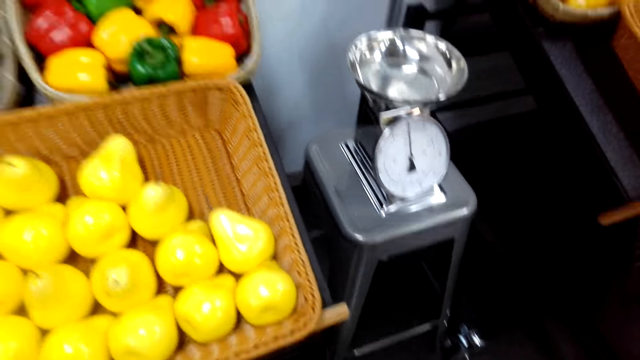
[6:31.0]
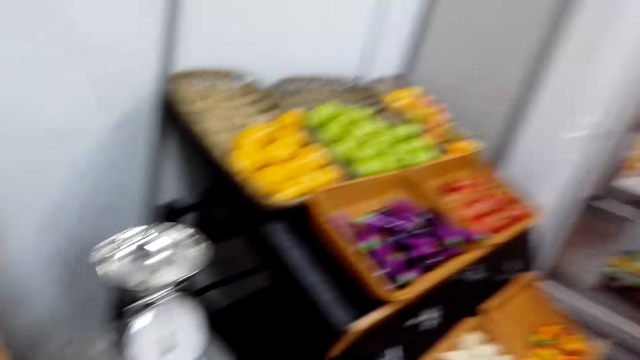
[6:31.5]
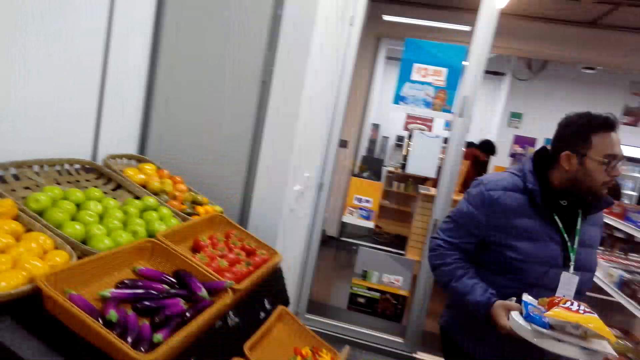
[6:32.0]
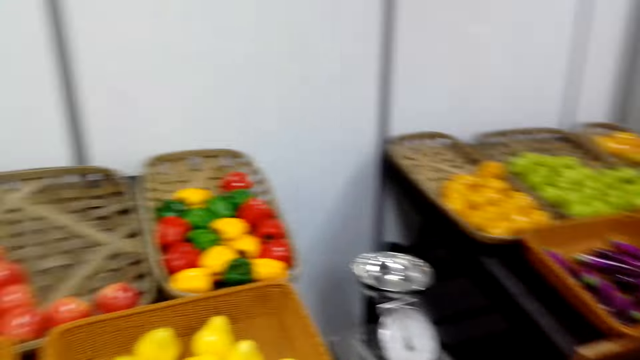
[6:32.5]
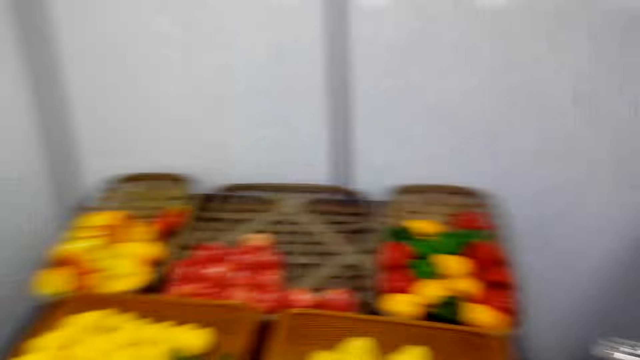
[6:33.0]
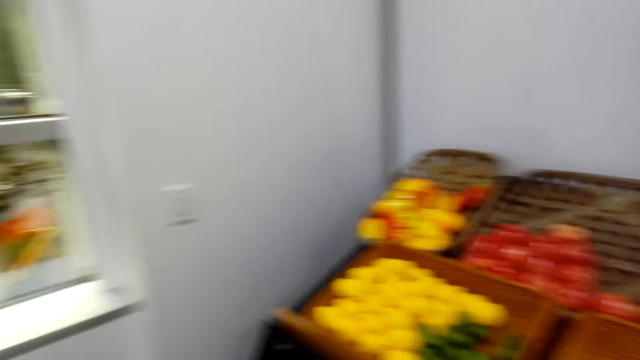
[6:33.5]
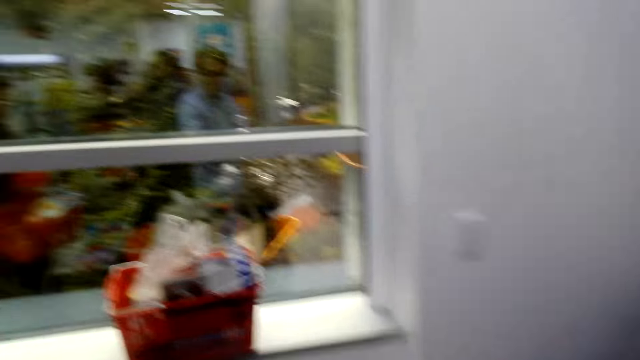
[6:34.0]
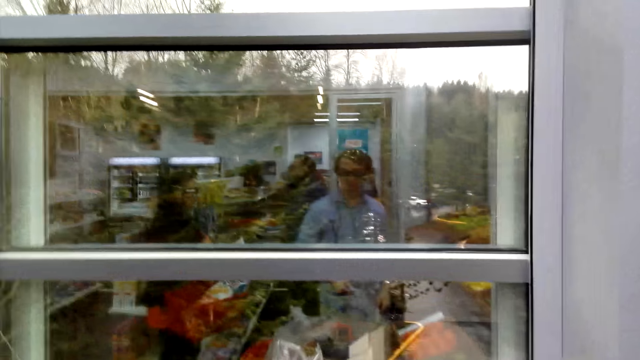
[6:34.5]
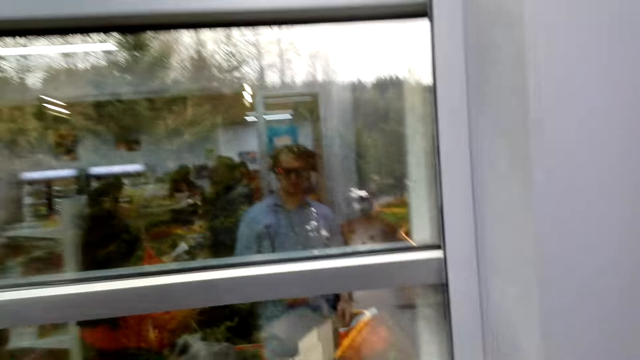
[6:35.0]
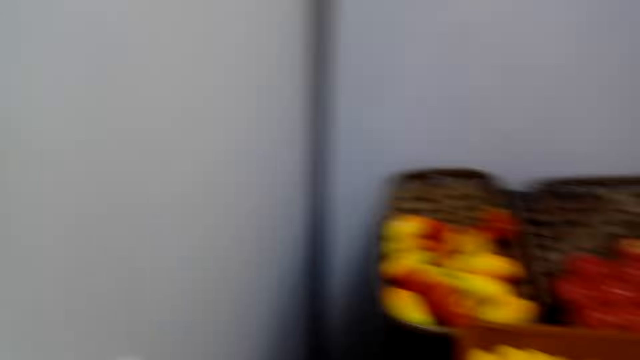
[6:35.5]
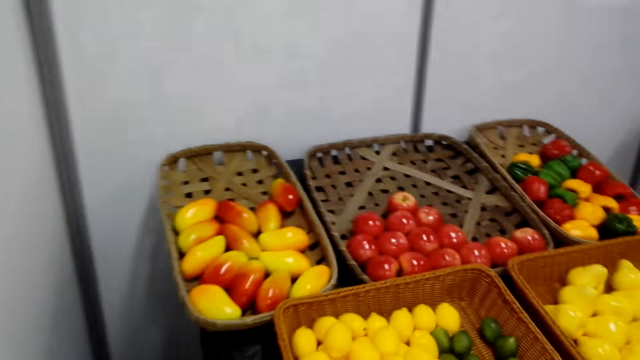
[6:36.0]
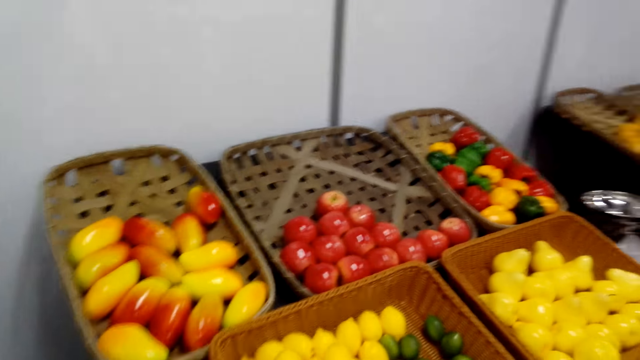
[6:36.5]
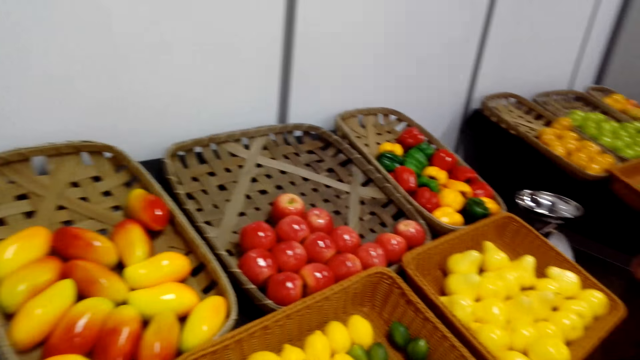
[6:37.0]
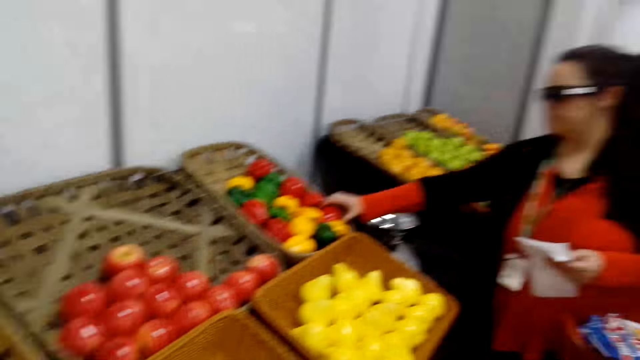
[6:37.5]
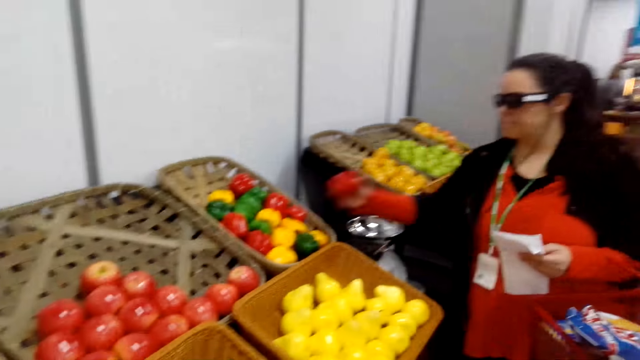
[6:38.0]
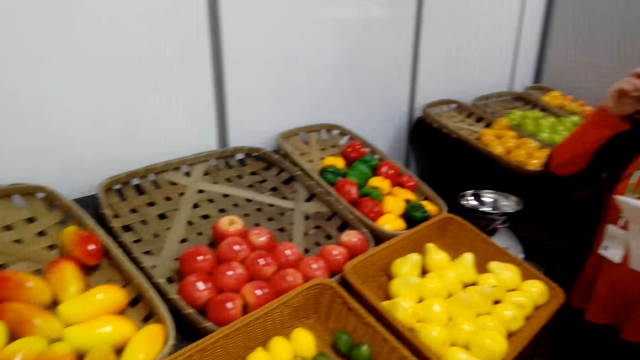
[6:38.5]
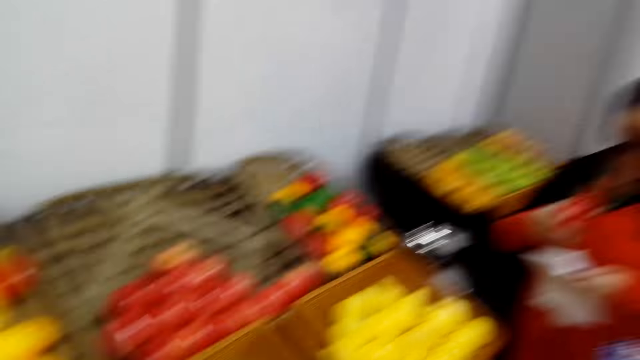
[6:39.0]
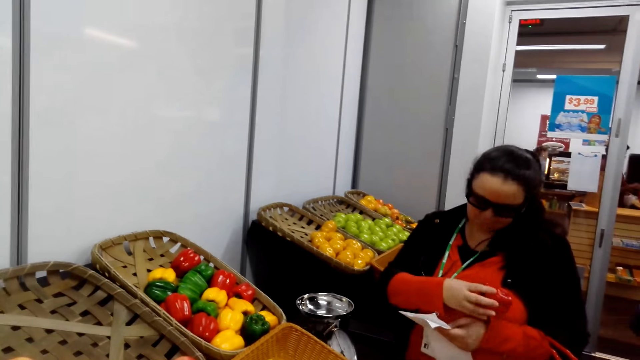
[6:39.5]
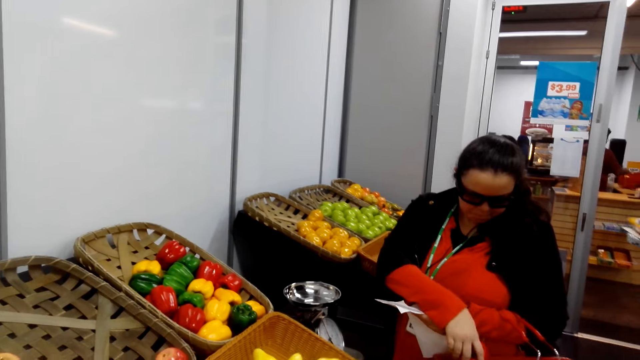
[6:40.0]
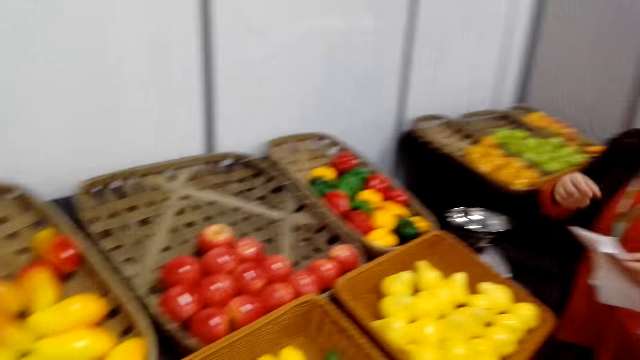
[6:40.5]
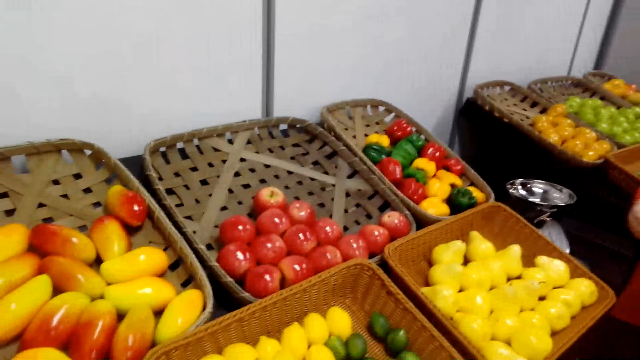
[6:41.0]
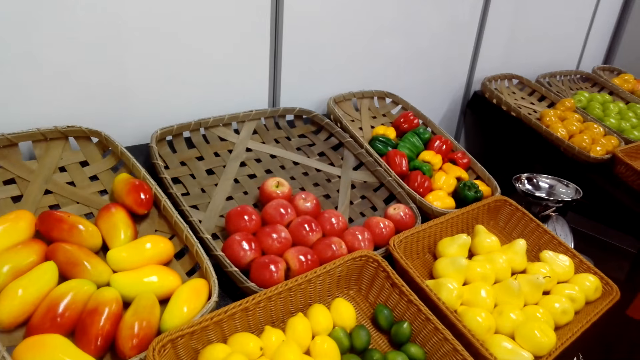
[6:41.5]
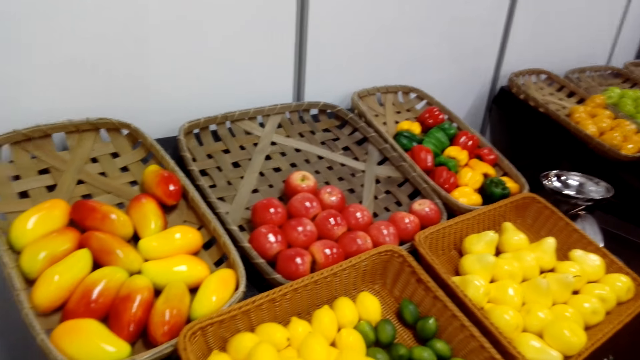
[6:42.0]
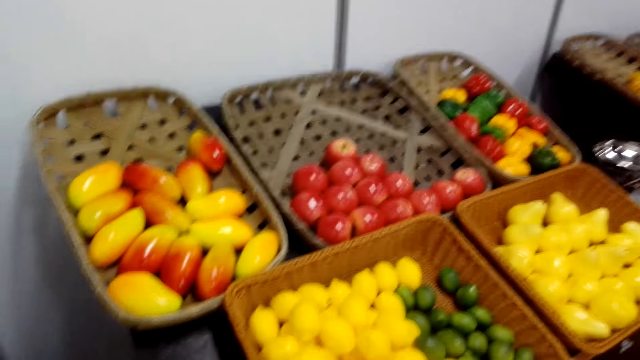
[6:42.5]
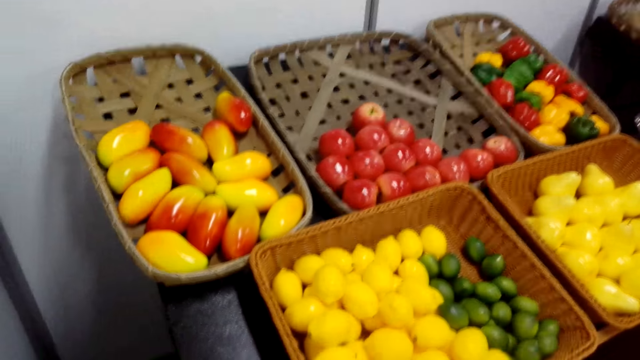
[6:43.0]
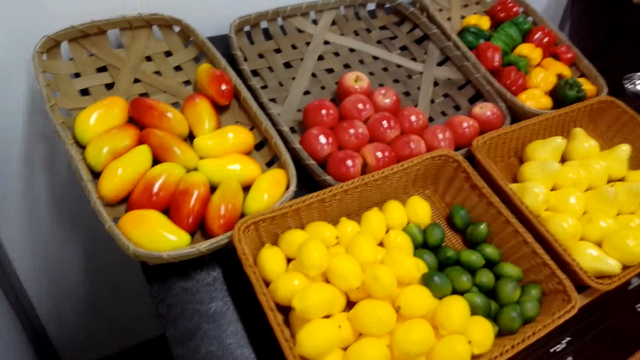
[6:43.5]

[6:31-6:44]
The camera wearer looks at the fruits. They look at the window, and walk towards the fruits. A woman picks a tomato. The camera wearer looks at the fruits.

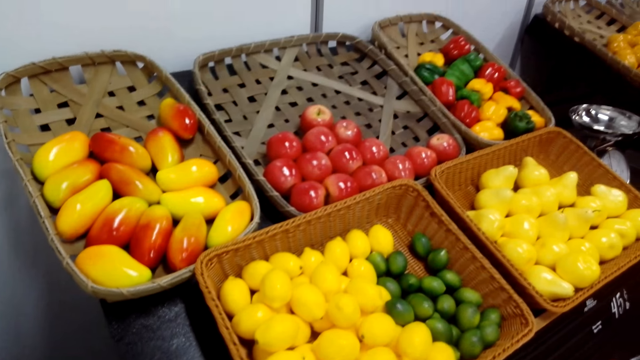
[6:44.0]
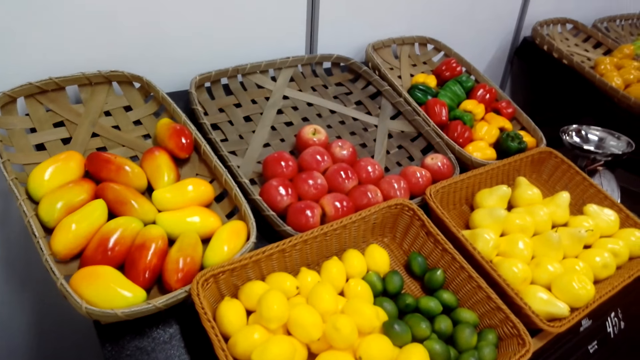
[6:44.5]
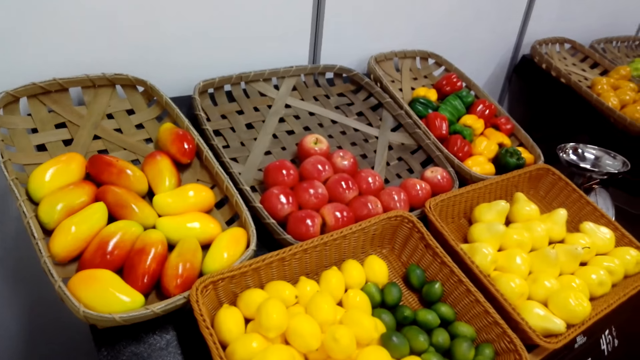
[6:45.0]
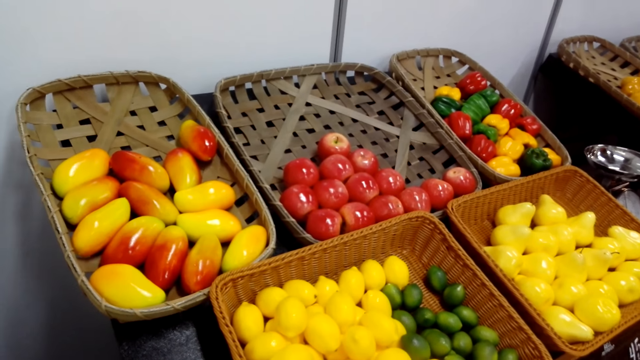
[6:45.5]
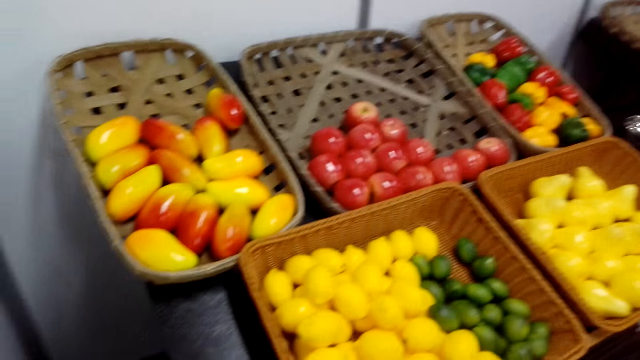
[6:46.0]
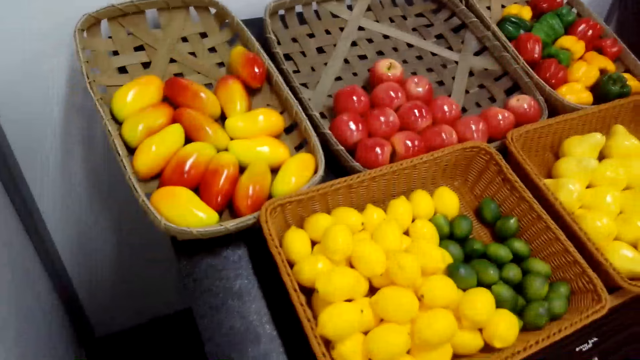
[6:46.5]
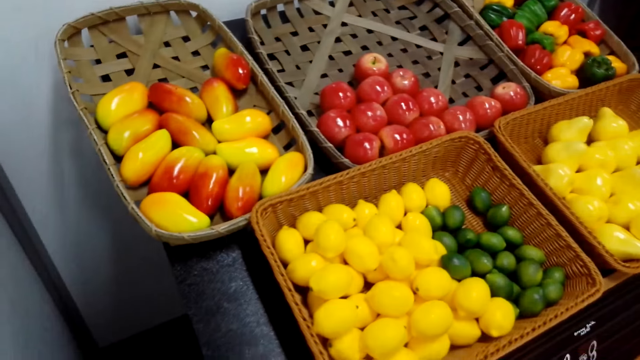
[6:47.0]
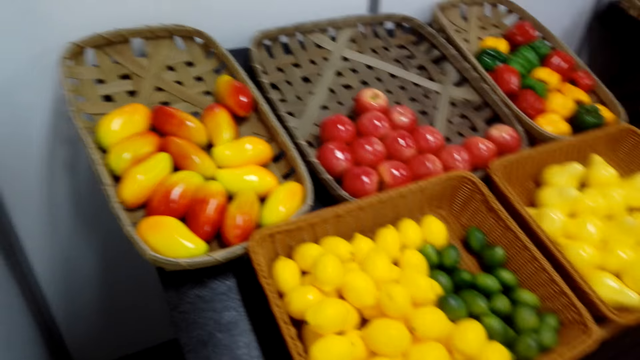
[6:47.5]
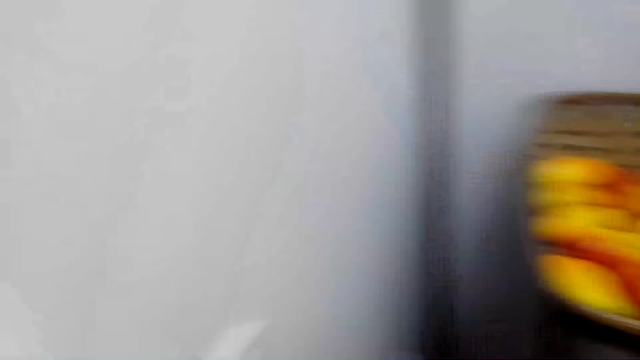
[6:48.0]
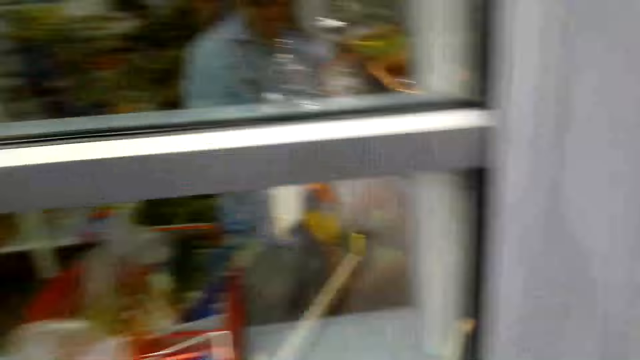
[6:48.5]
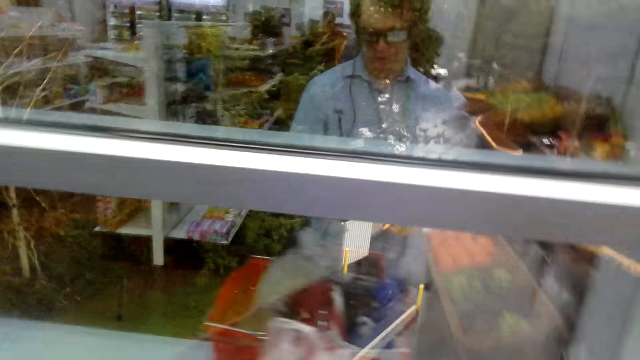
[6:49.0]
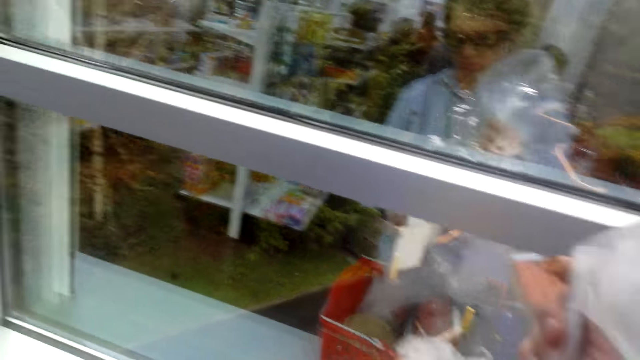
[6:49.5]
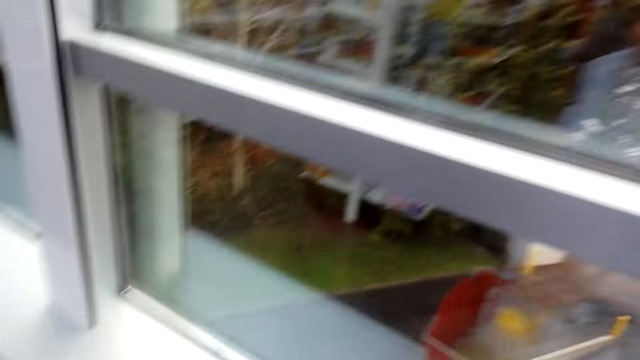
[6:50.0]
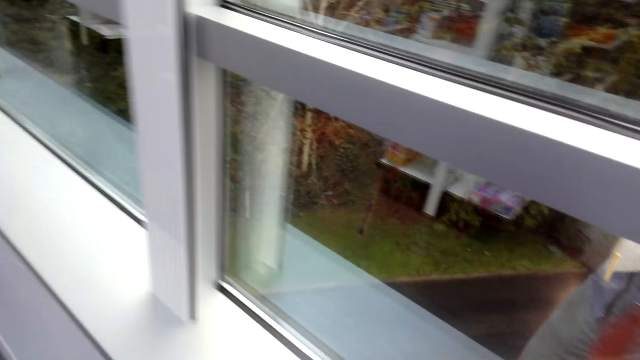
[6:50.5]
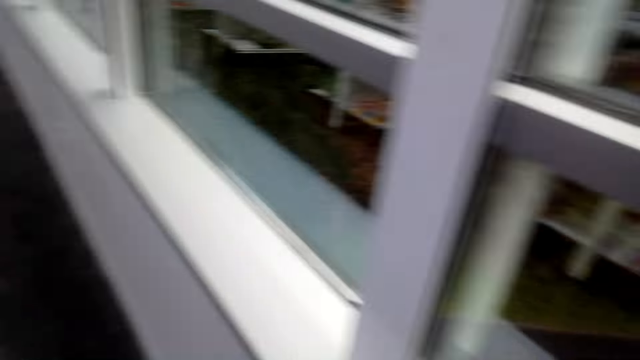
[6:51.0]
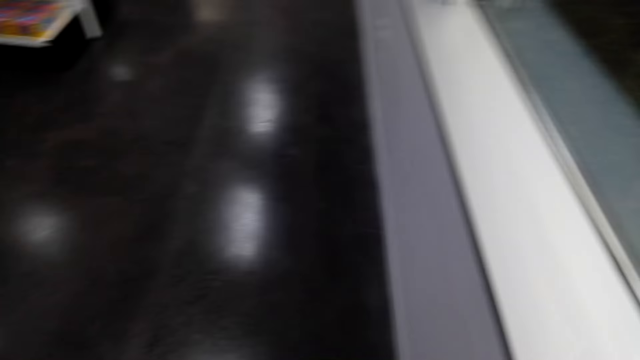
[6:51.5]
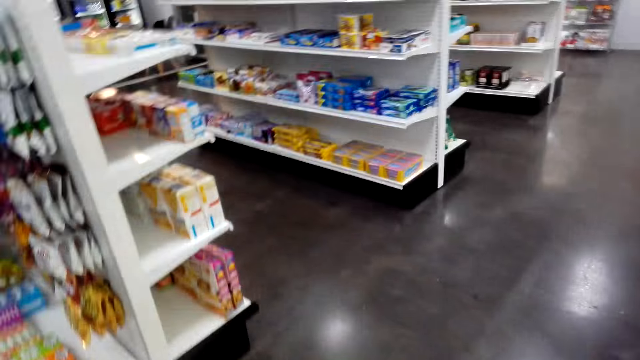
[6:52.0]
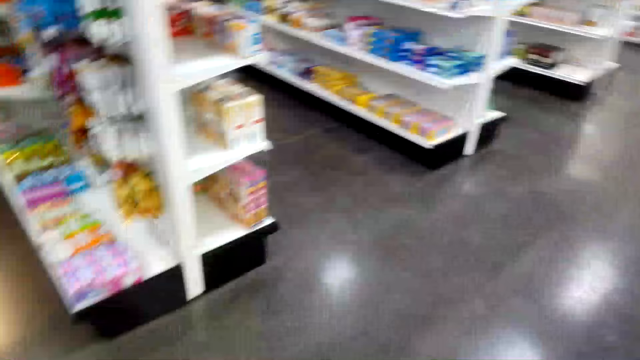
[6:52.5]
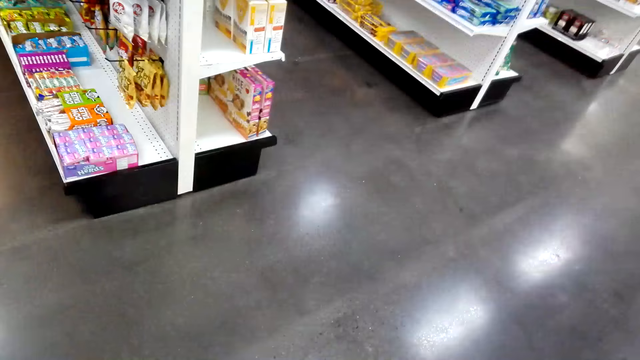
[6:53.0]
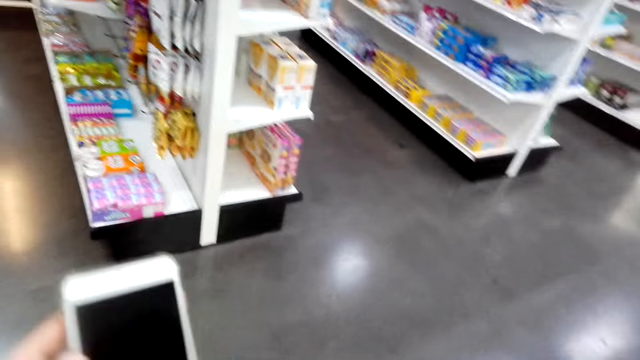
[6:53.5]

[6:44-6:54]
The camera wearer puts a tomato inside a bag or casket. They look at the shelves.
